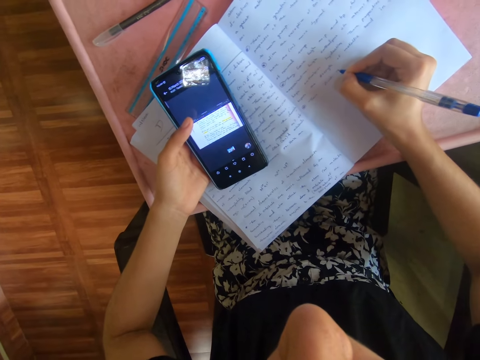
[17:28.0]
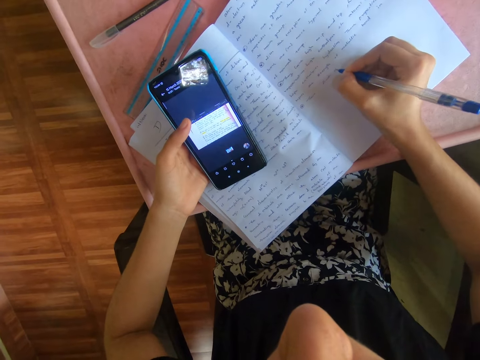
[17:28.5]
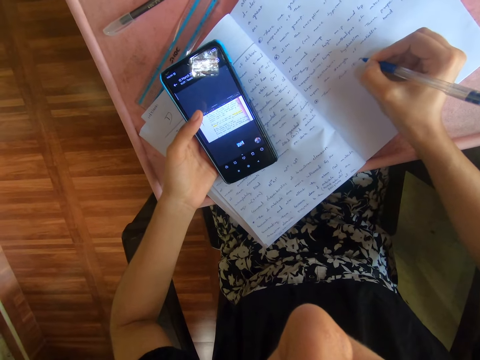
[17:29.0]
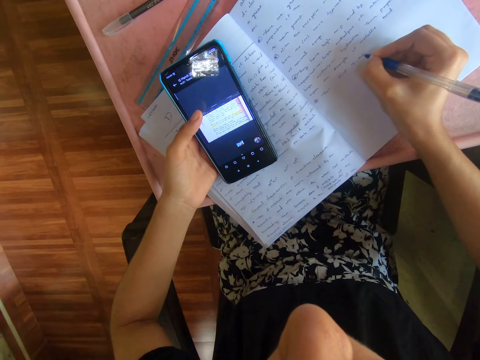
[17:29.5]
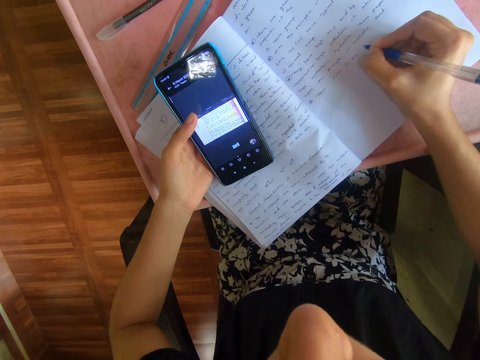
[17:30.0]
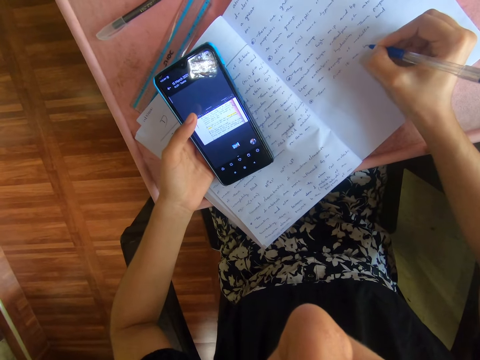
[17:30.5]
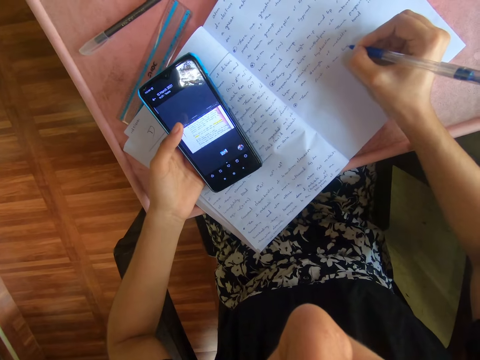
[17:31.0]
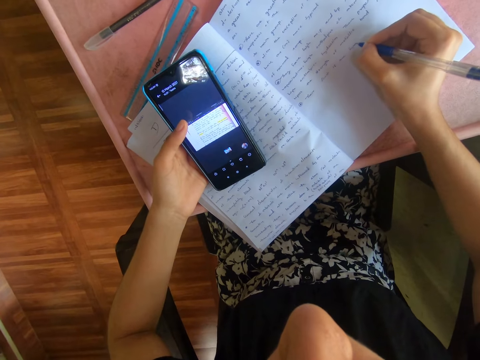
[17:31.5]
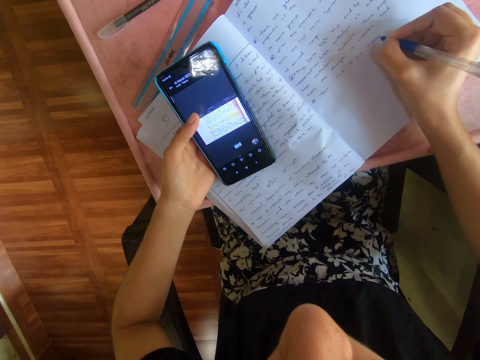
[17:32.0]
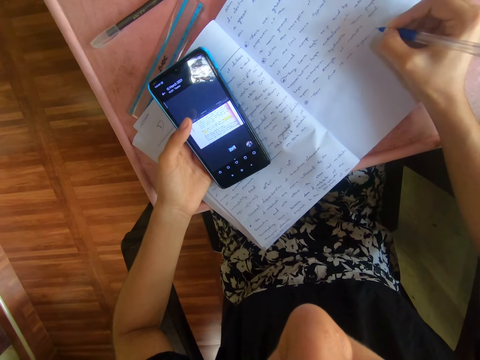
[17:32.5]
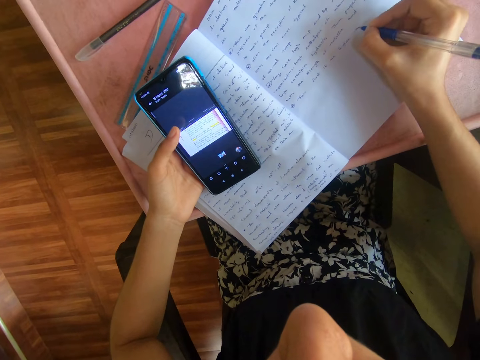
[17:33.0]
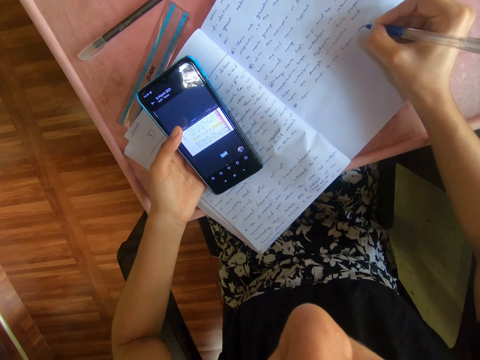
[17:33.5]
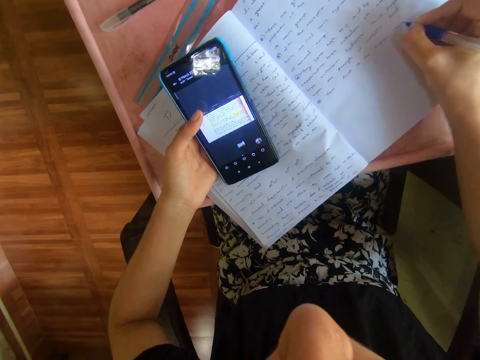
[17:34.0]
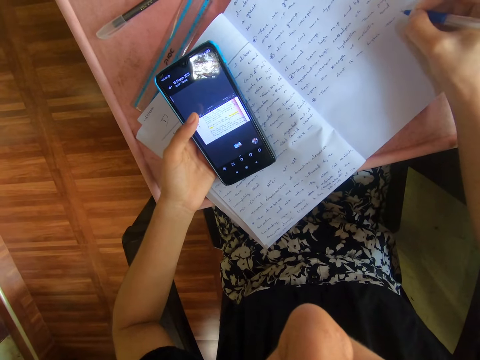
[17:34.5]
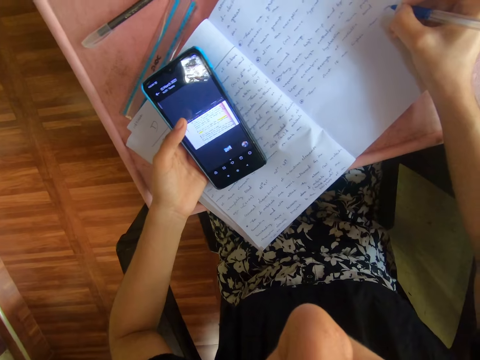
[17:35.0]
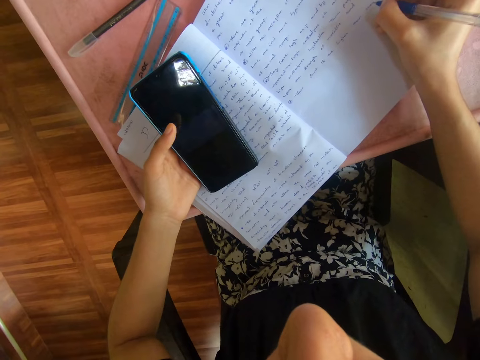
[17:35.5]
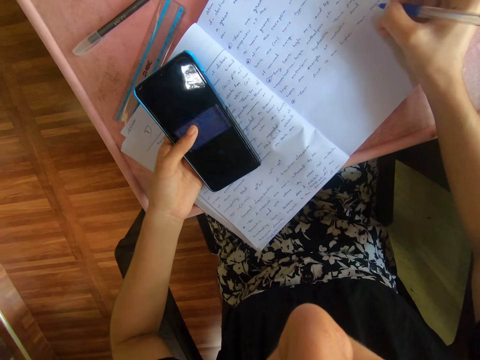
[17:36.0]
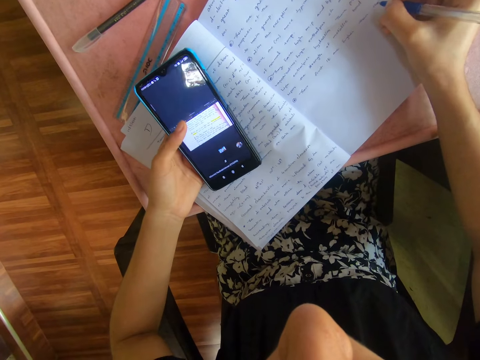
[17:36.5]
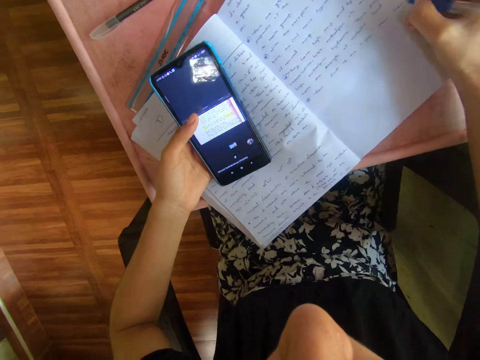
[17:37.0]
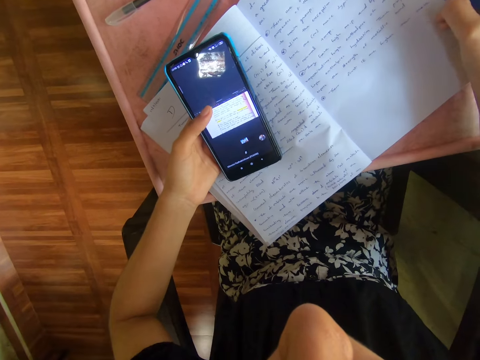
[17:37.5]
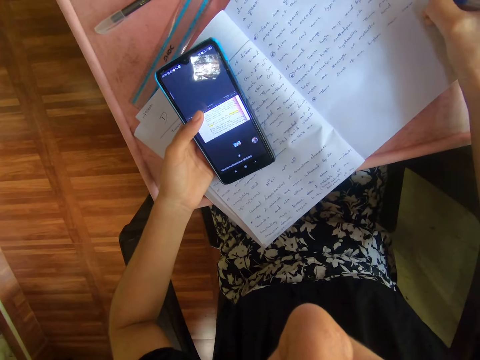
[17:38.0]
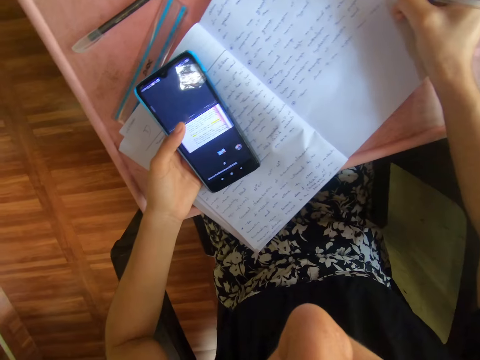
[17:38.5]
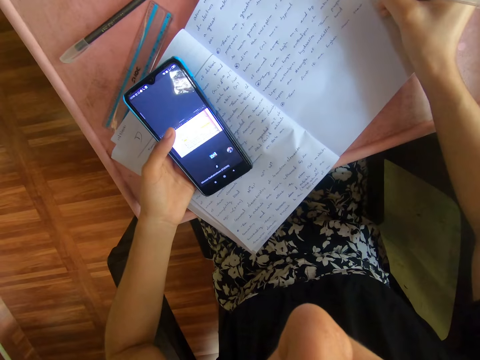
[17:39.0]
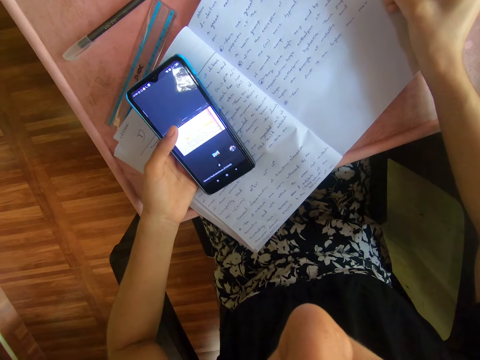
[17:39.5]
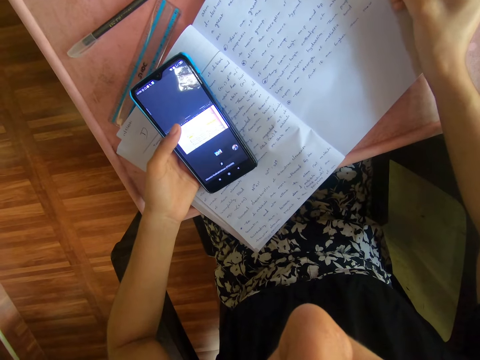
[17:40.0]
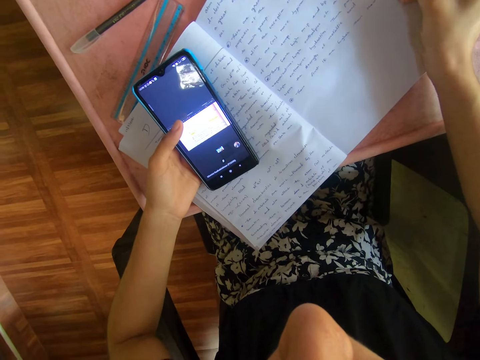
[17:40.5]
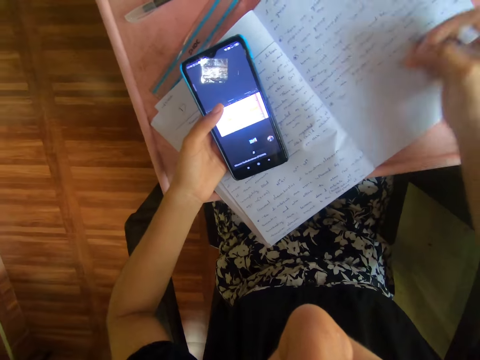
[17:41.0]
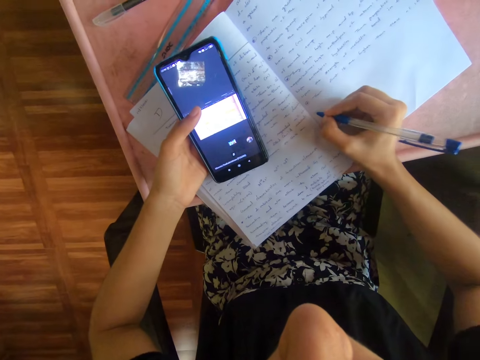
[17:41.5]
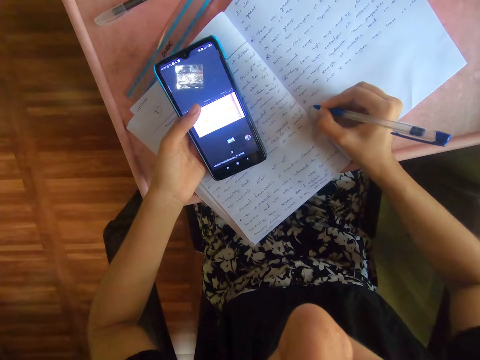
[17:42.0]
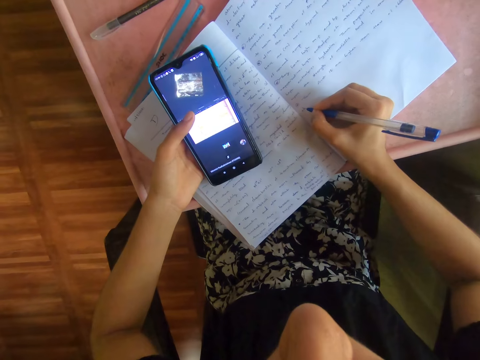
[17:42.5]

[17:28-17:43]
The camera wearer operates the phone with her left thumb. She writes notes on a book.

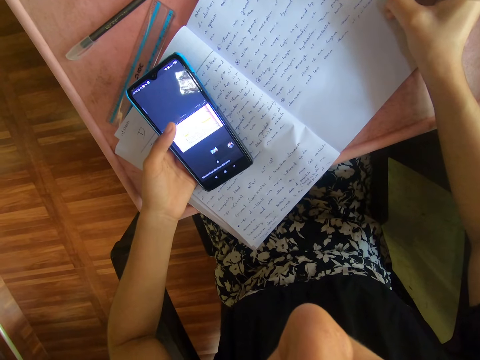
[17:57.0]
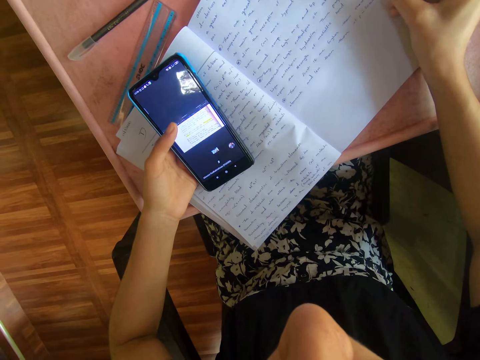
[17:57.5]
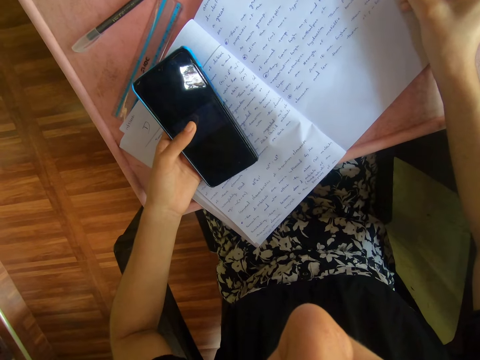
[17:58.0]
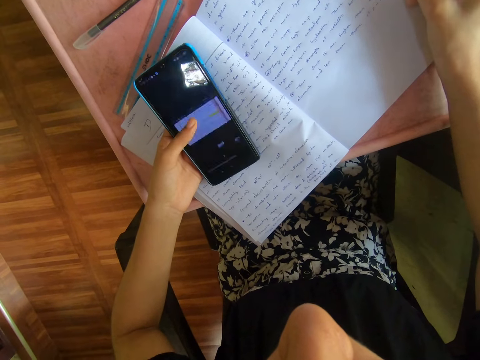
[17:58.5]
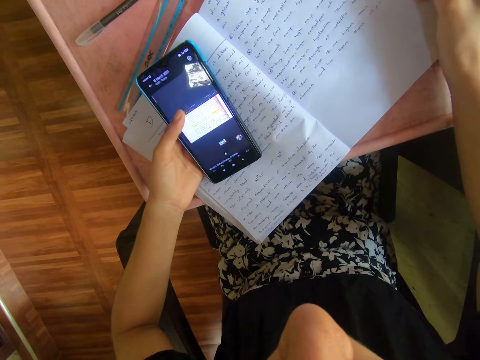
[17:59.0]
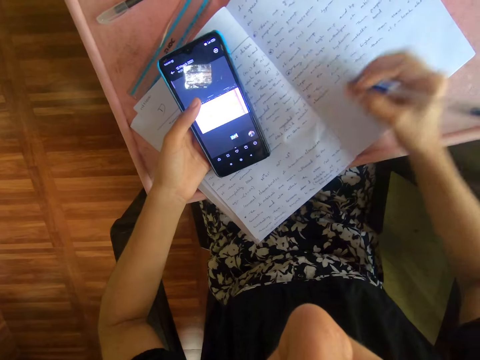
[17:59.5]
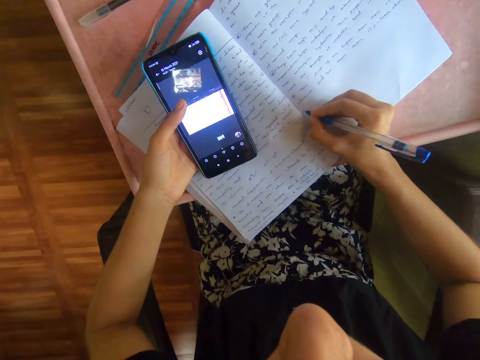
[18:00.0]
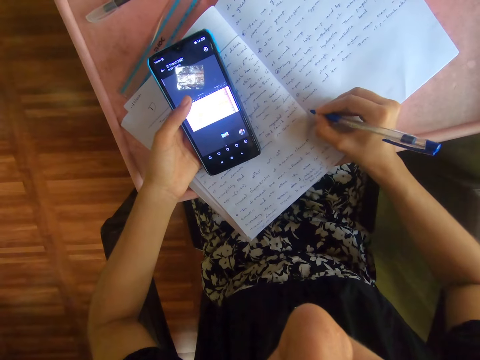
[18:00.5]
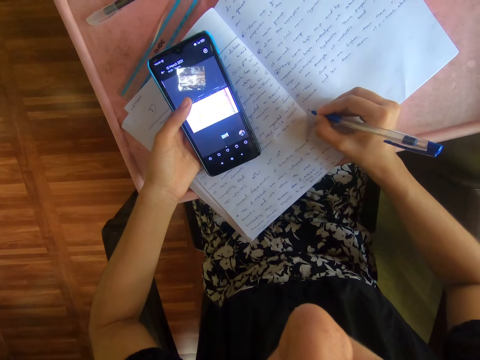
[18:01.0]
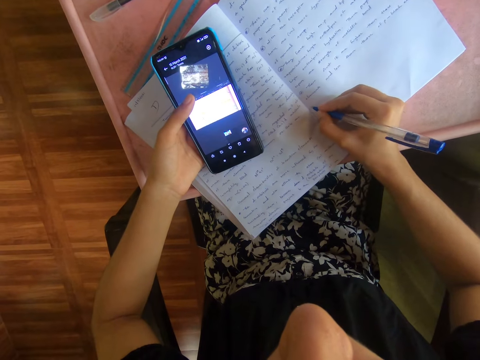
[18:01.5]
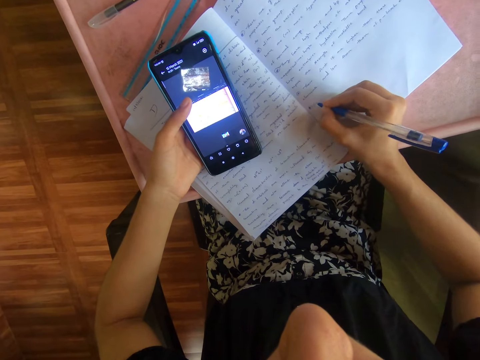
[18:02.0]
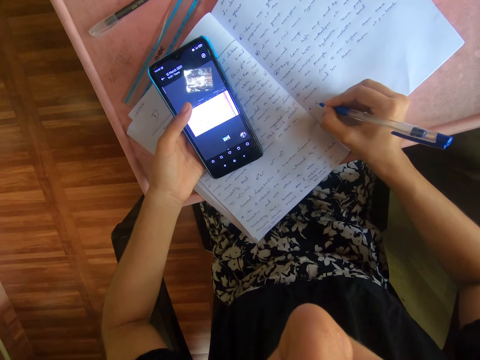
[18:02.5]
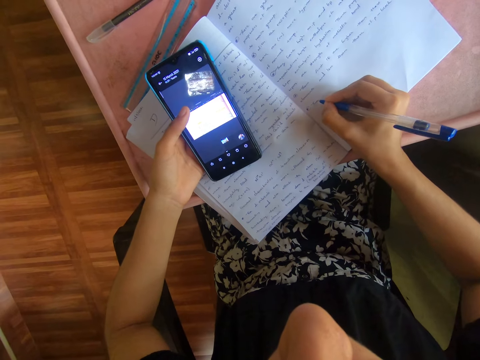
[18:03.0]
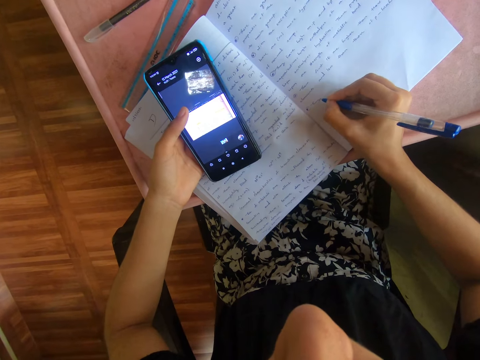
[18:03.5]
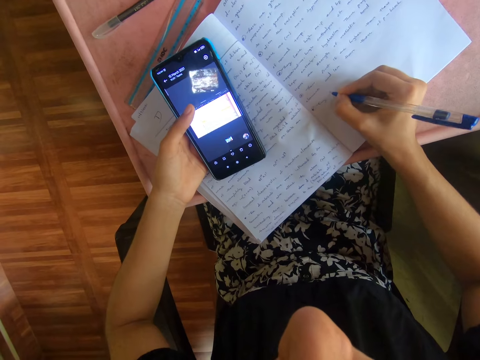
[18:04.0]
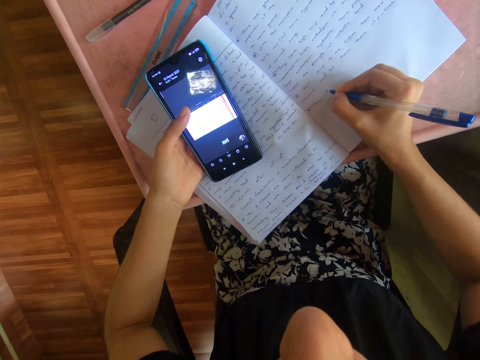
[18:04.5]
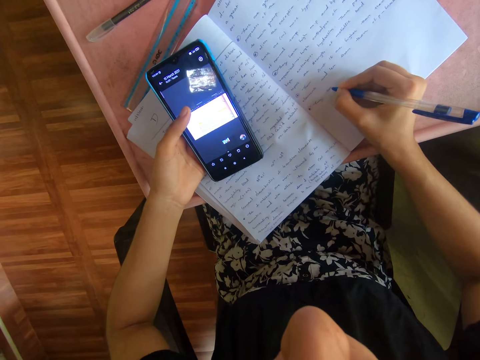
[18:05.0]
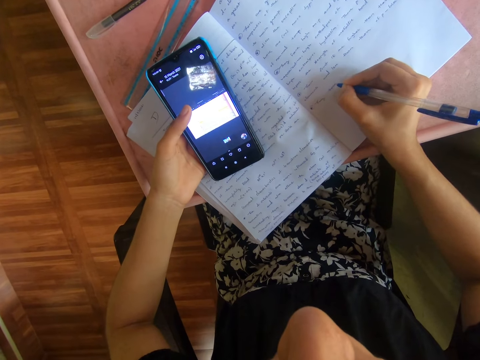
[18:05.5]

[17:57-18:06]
The camera wearer operates the phone with her left thumb. She writes notes on a book.
